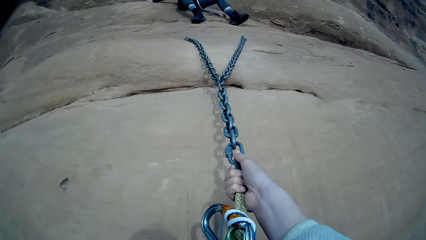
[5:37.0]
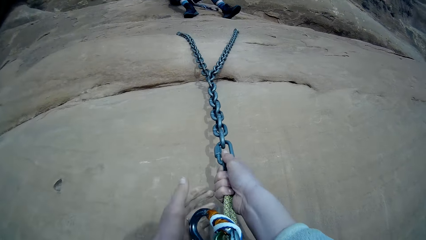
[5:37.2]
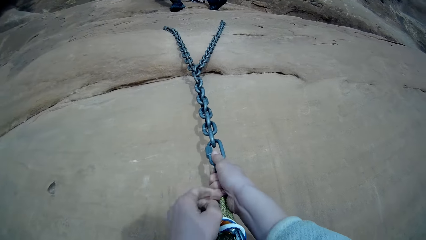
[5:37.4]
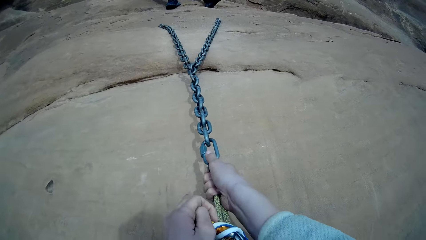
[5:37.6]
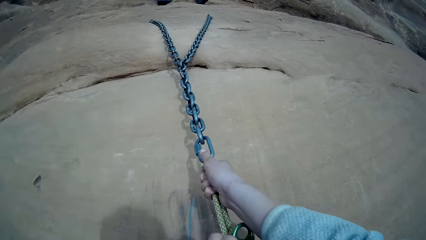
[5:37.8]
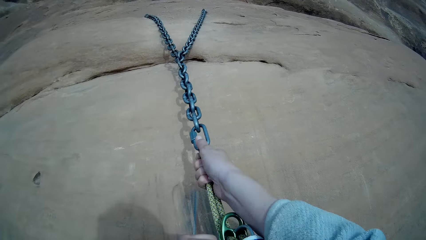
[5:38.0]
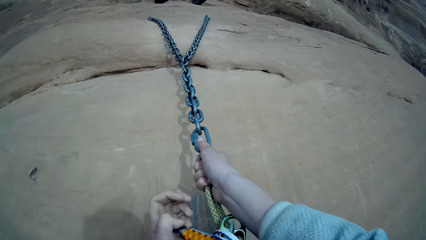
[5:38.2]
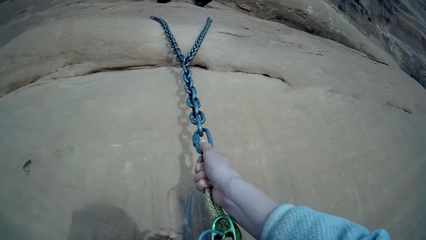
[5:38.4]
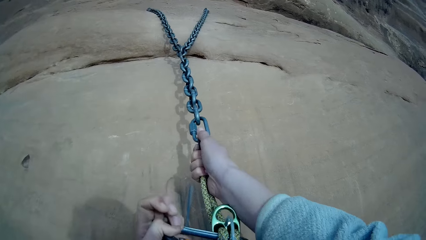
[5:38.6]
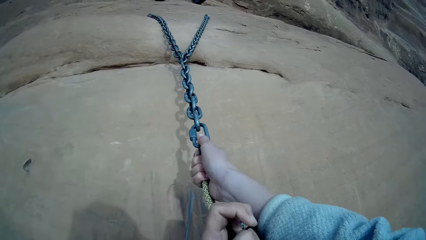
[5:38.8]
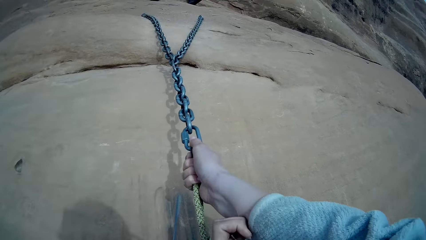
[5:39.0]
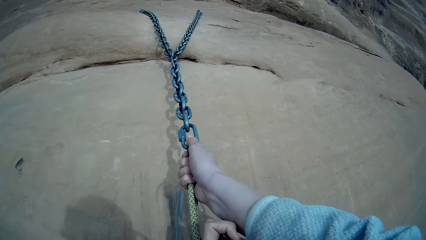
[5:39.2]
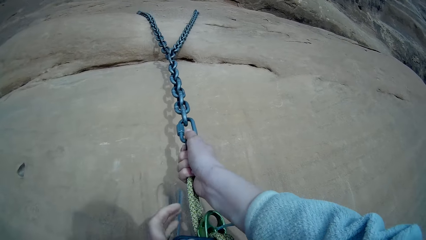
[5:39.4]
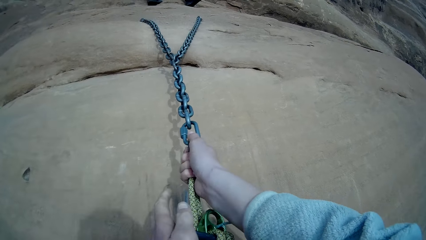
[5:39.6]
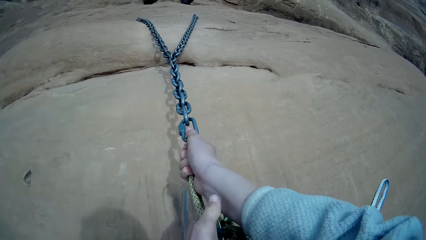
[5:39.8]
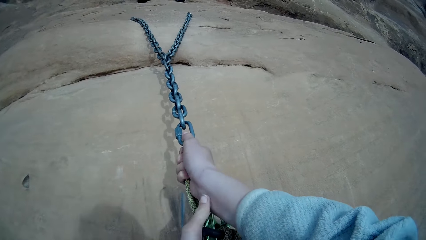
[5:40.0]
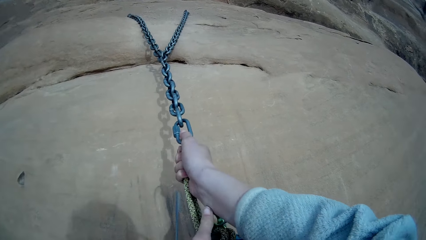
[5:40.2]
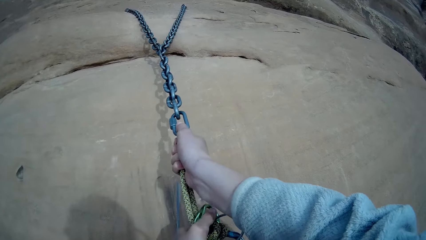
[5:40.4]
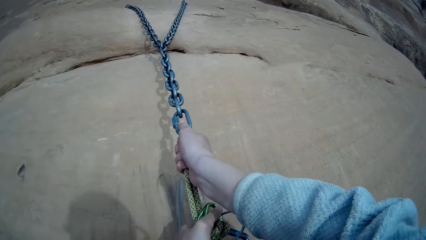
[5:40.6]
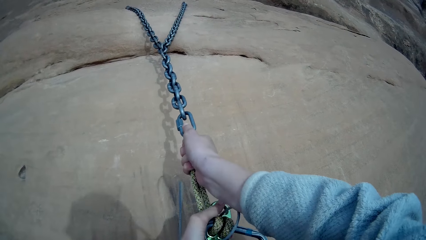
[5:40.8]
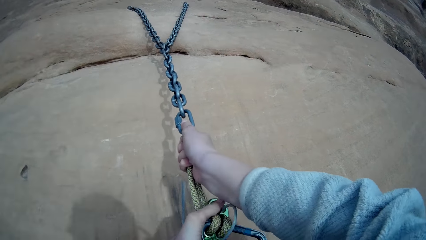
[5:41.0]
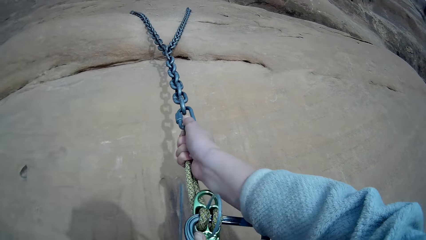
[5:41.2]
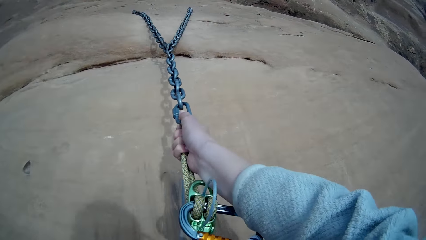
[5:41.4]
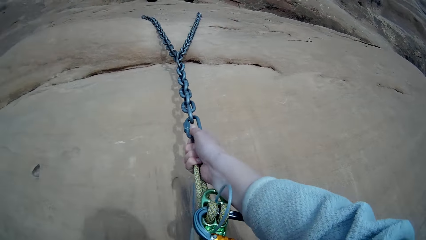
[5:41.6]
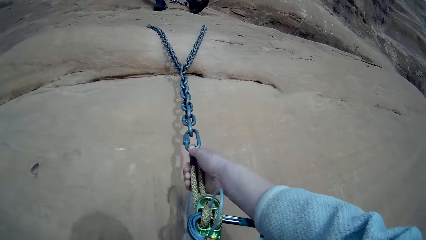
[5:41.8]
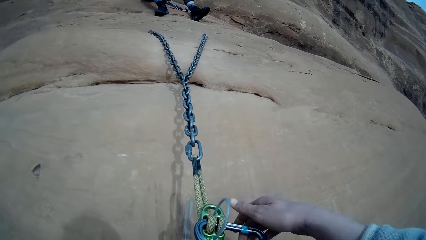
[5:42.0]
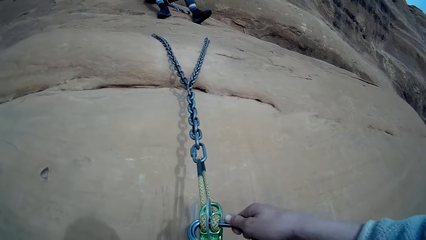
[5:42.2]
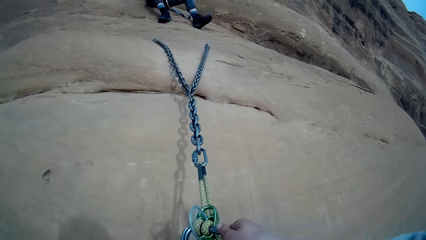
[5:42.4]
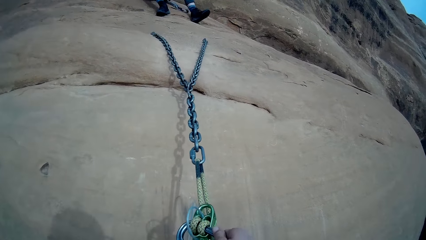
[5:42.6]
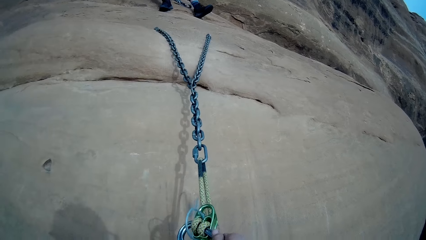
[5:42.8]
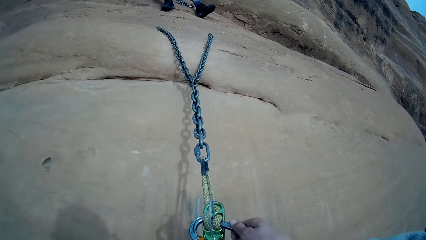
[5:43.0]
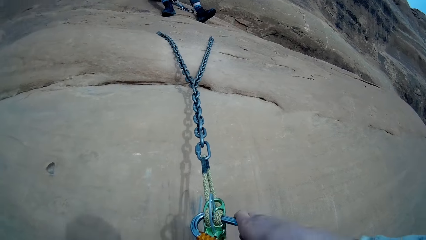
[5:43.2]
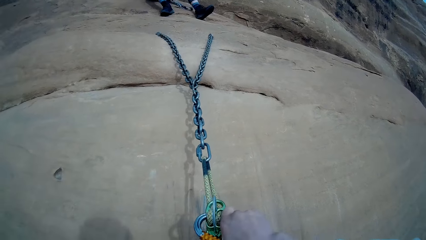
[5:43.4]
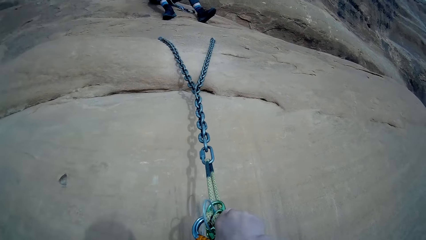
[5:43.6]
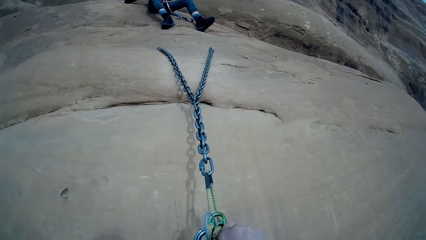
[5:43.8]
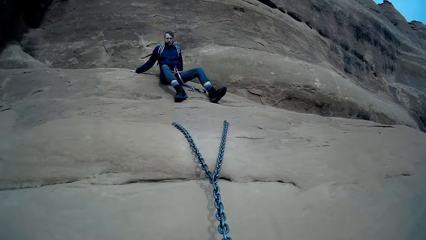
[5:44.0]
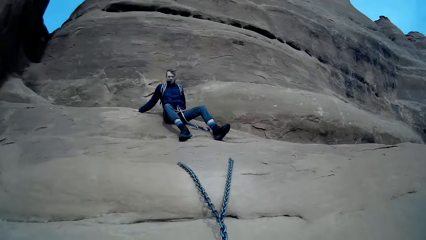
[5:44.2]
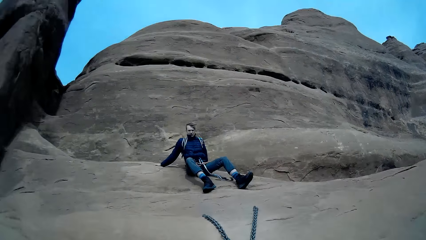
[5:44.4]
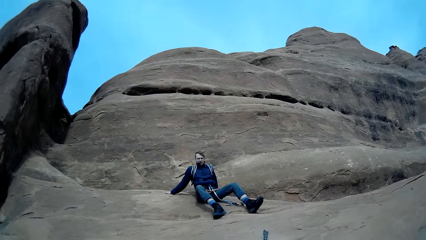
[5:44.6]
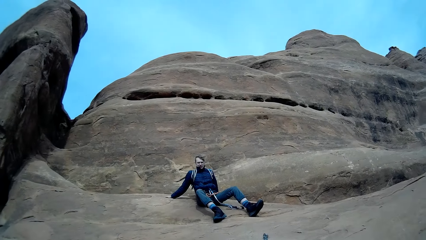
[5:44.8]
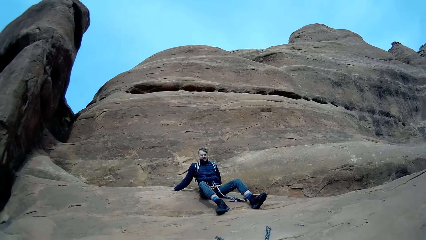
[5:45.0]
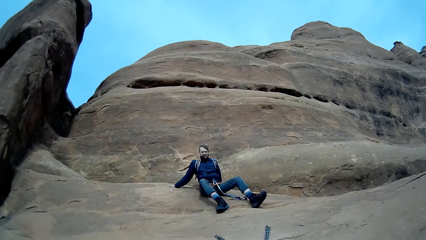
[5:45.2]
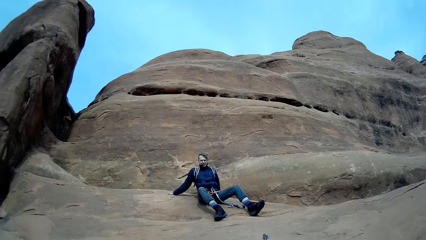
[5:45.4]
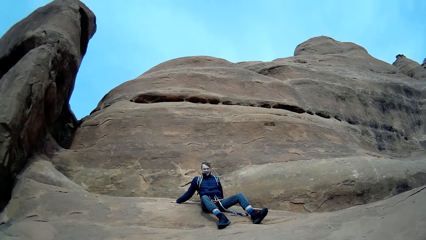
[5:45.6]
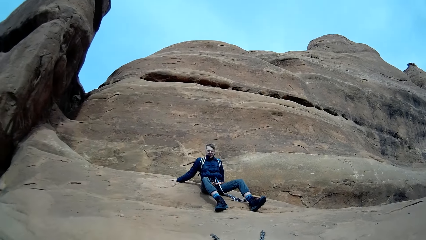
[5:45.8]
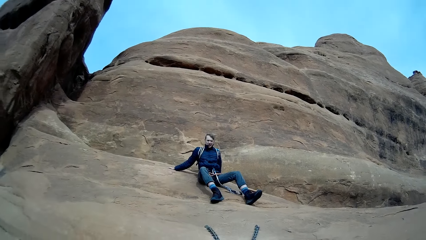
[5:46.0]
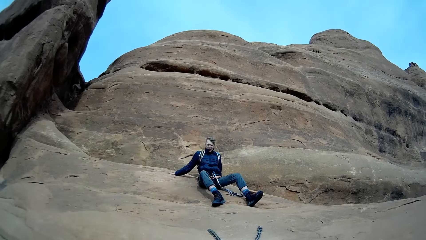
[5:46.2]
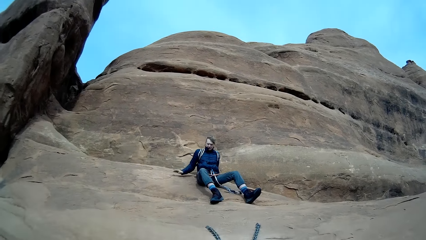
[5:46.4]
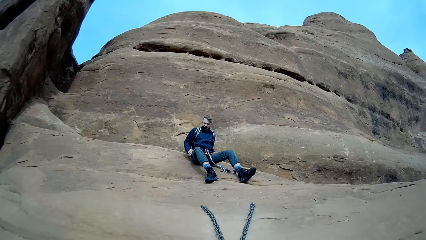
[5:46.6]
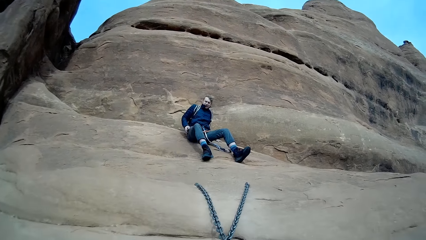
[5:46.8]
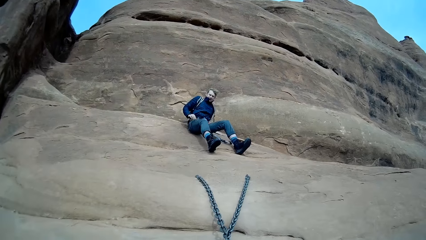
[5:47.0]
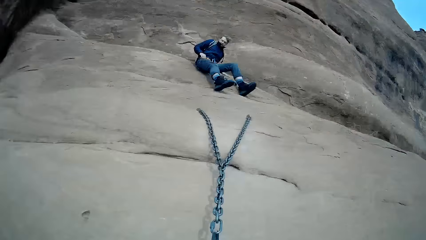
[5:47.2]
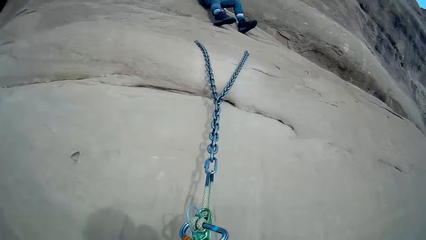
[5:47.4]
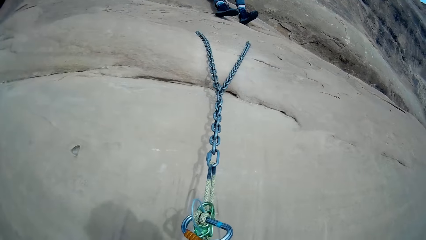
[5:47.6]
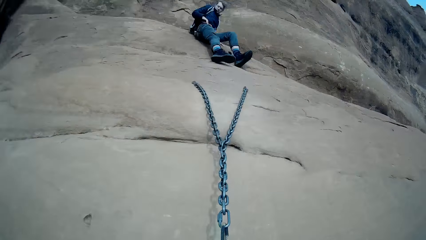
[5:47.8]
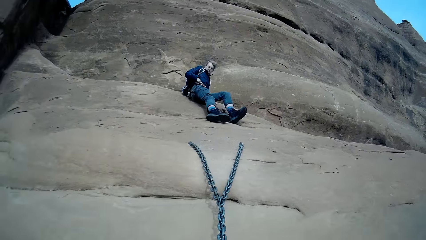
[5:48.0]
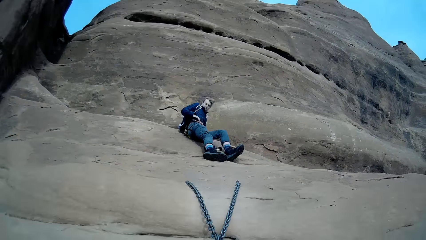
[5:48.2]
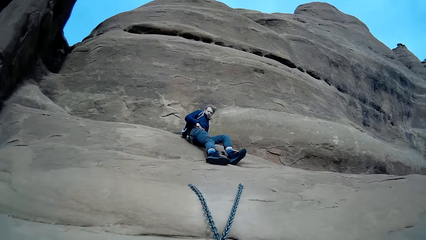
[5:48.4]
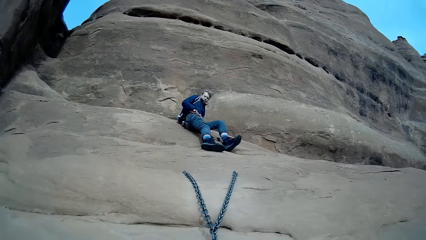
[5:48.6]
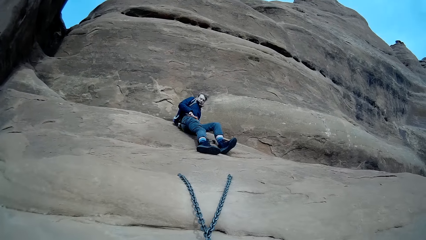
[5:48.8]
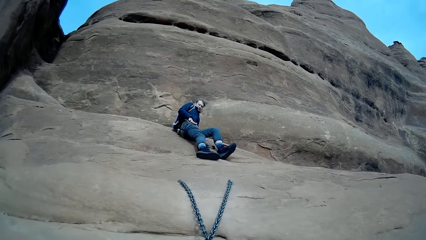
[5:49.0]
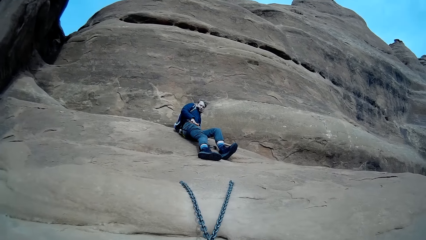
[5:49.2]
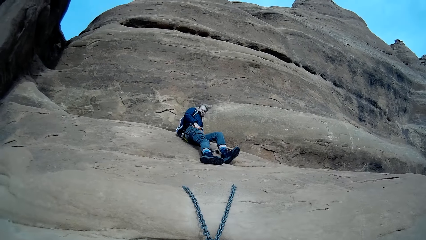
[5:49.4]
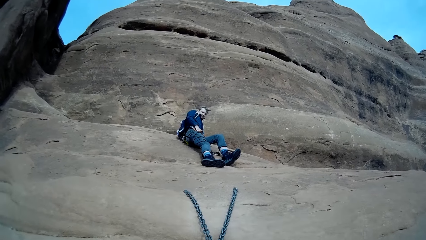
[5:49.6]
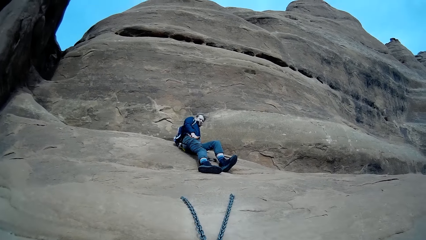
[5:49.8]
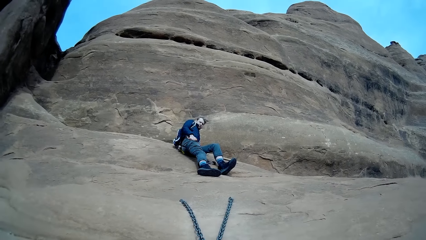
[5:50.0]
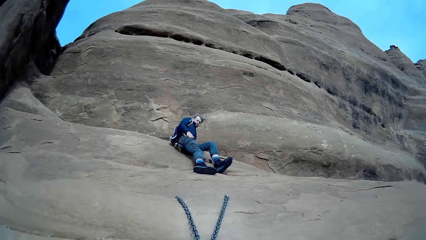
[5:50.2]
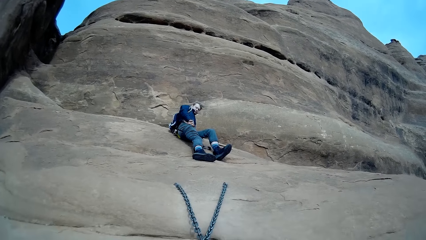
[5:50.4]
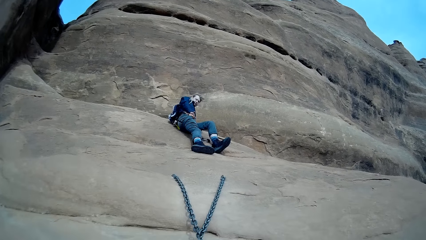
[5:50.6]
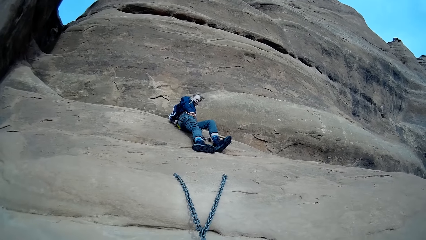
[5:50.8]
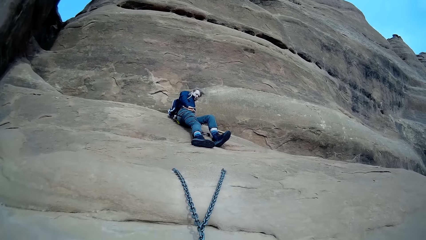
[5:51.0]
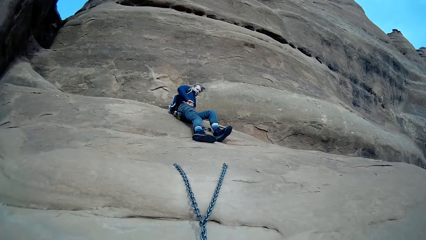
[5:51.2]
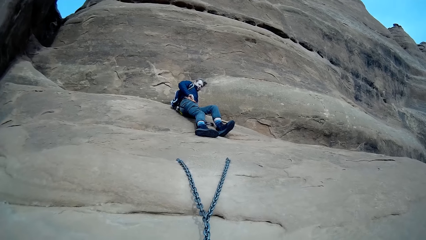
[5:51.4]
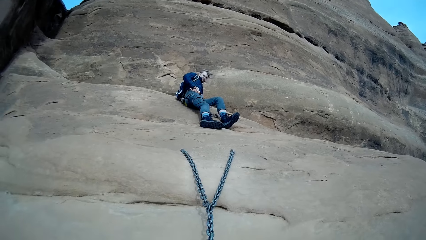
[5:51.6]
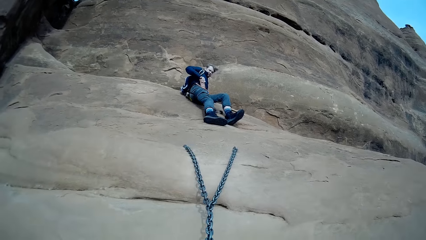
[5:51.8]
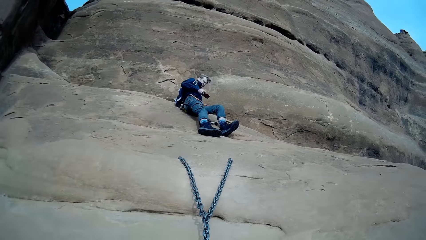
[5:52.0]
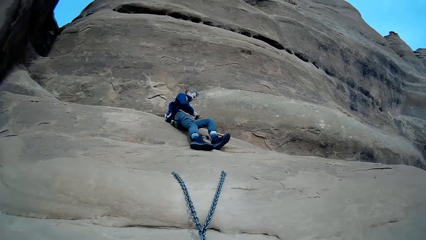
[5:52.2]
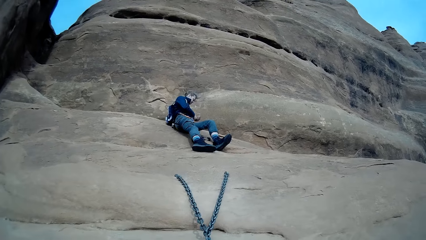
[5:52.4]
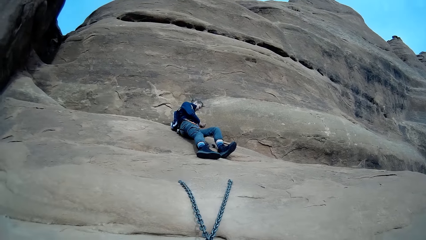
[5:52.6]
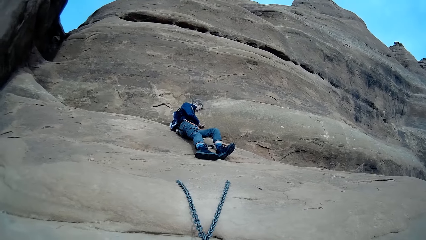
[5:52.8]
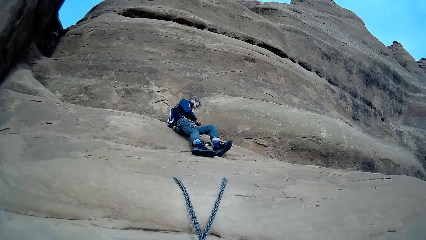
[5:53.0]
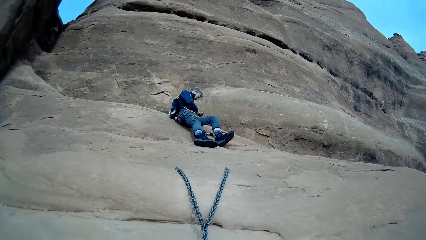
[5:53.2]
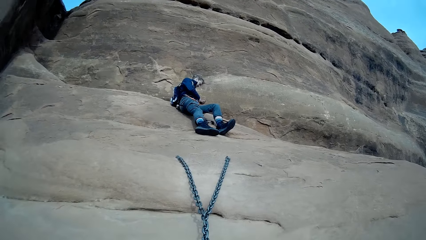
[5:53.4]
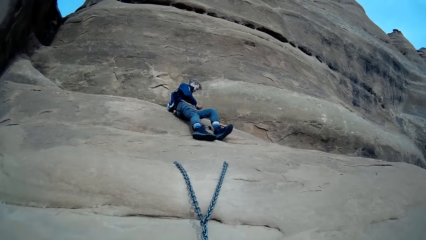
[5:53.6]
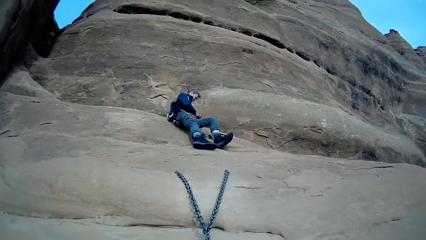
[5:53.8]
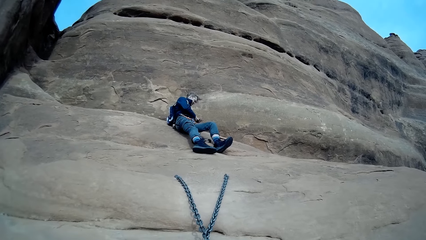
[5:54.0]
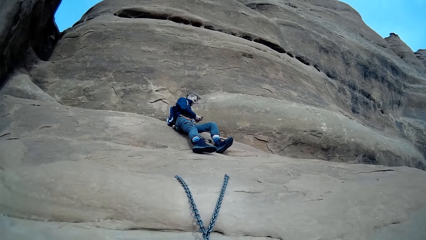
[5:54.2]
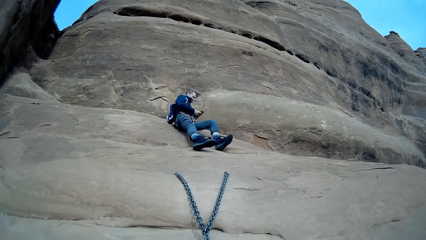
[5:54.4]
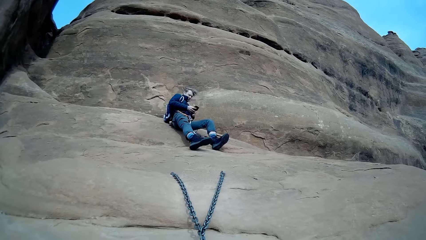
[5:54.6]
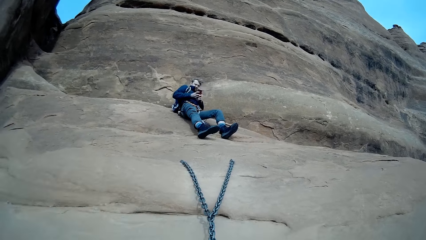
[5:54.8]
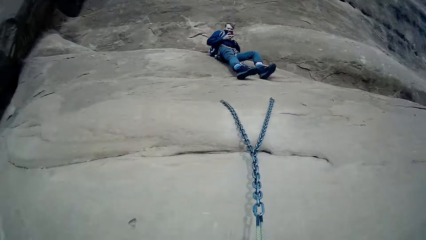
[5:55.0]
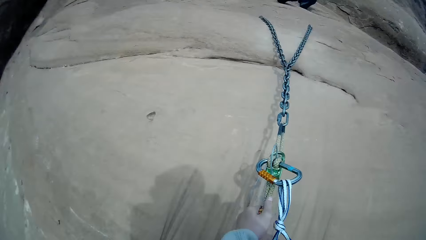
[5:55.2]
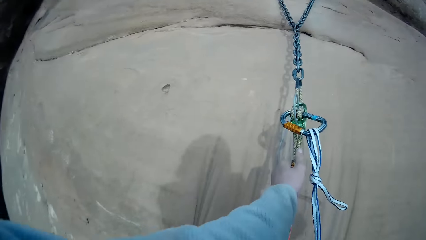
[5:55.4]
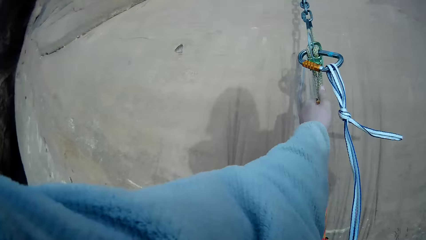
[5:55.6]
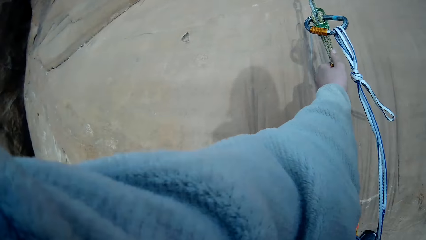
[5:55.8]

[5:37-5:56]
The camera wearer loosens a rope on the rappel device. They adjust the snap hook. They converse with a man.
